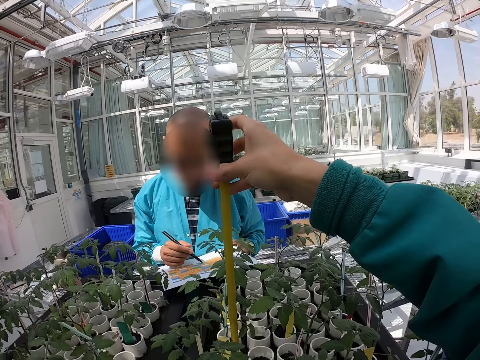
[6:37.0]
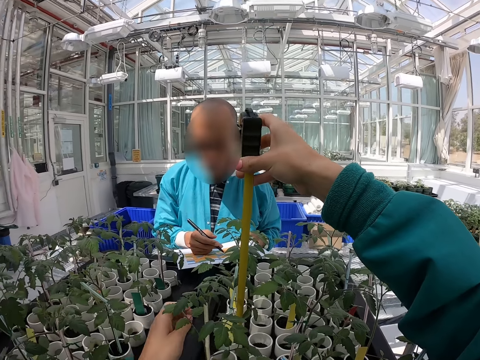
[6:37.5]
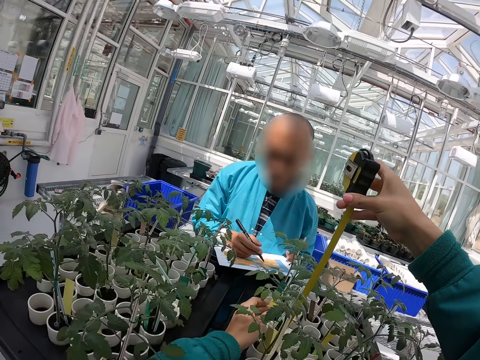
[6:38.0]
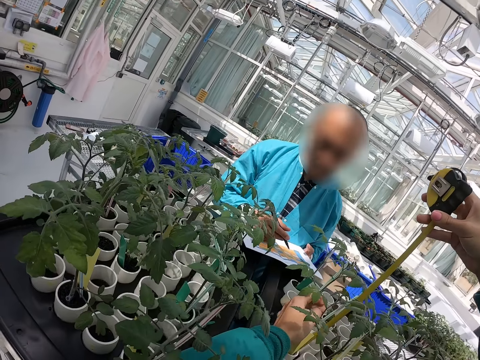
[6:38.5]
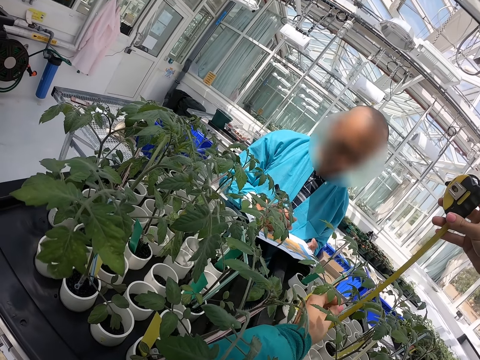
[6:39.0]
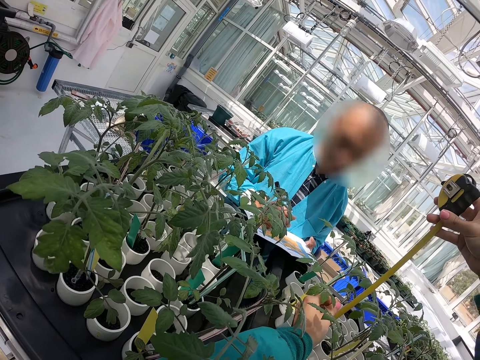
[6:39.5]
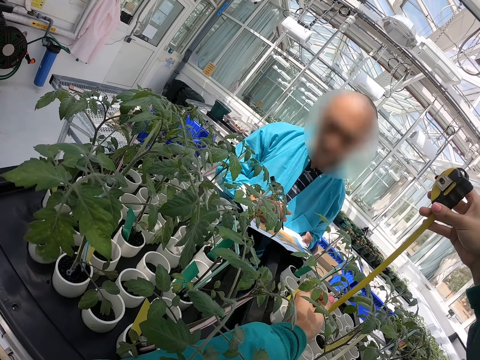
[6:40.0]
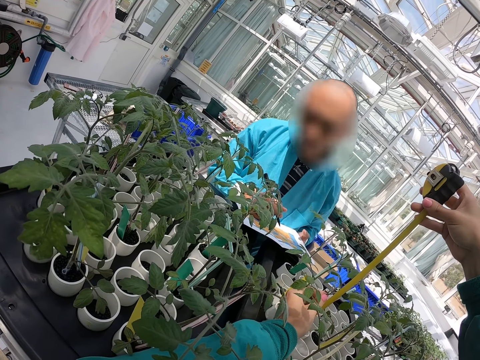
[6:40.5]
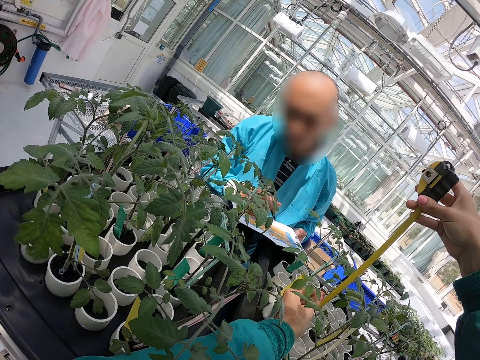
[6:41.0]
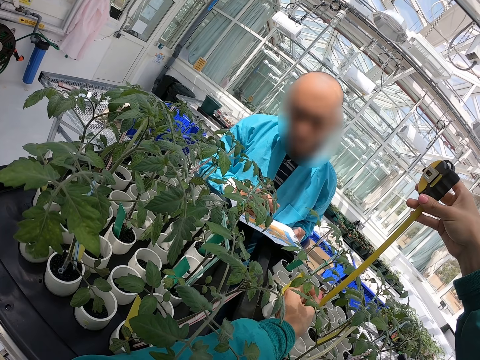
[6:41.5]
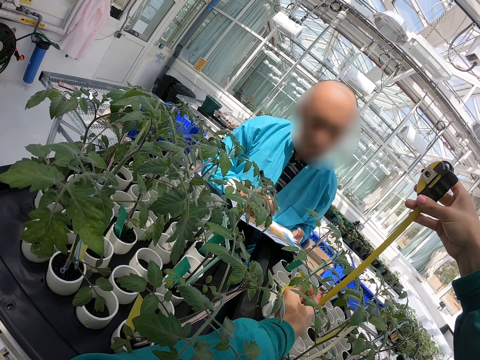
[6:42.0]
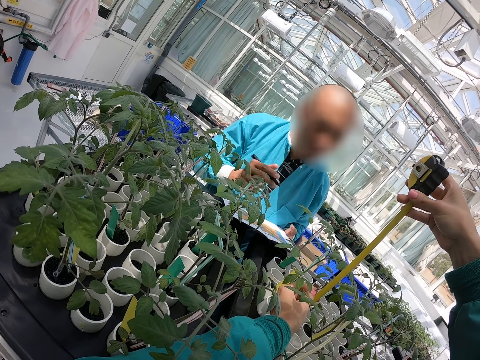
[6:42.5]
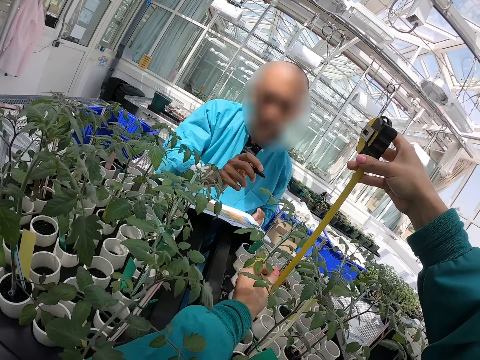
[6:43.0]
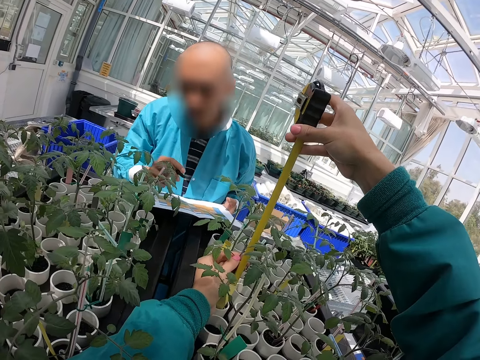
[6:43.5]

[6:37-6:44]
A person writes.

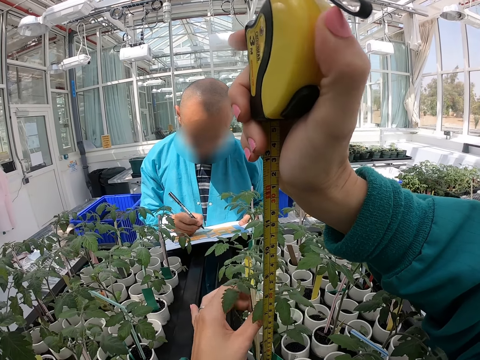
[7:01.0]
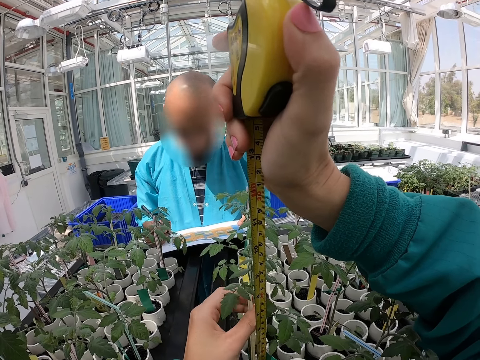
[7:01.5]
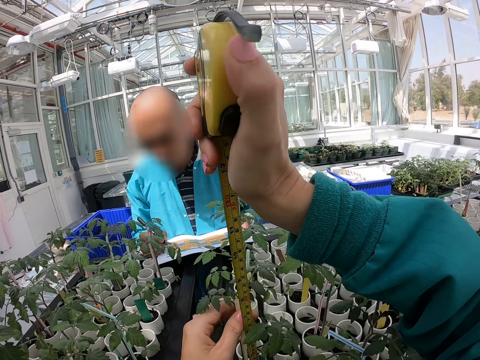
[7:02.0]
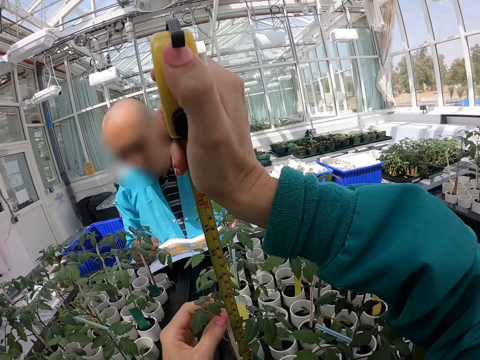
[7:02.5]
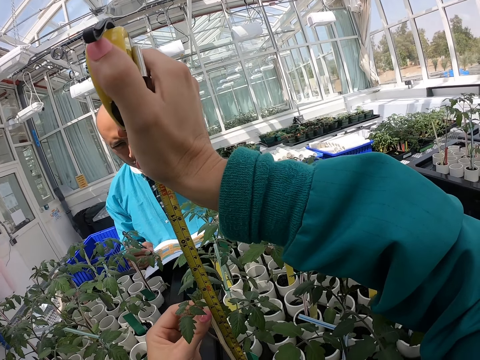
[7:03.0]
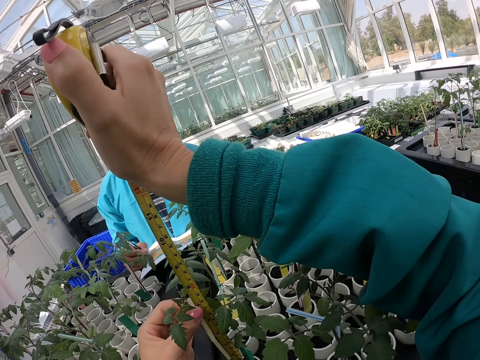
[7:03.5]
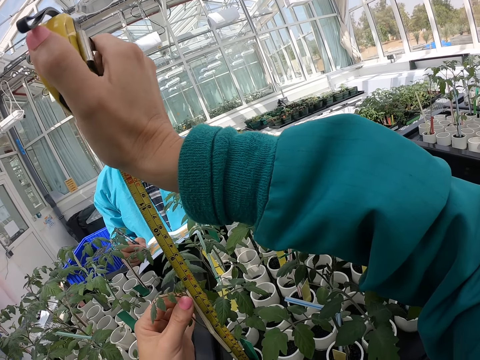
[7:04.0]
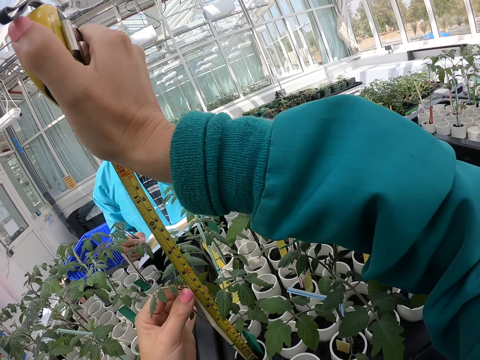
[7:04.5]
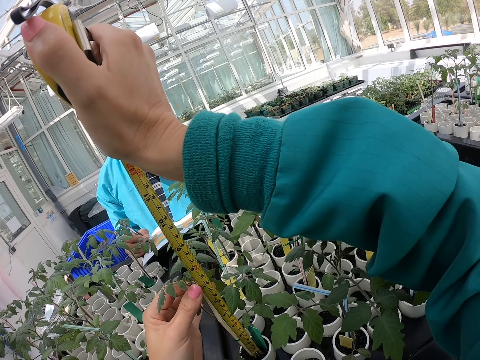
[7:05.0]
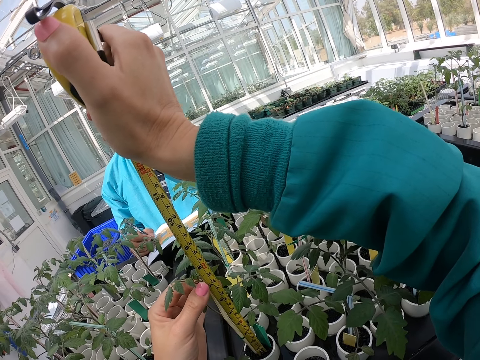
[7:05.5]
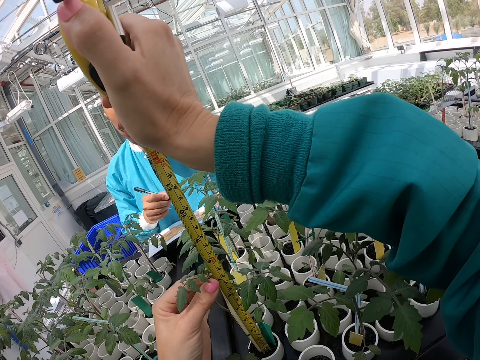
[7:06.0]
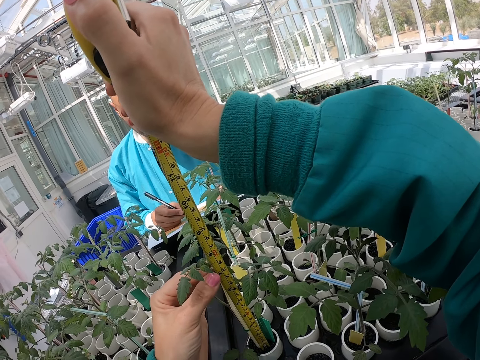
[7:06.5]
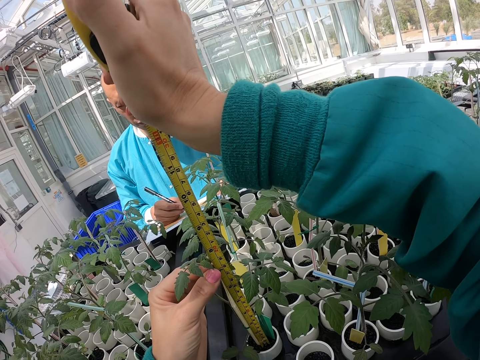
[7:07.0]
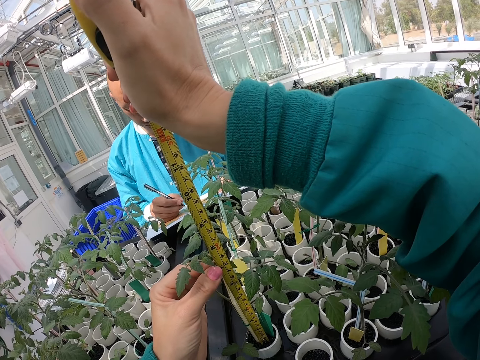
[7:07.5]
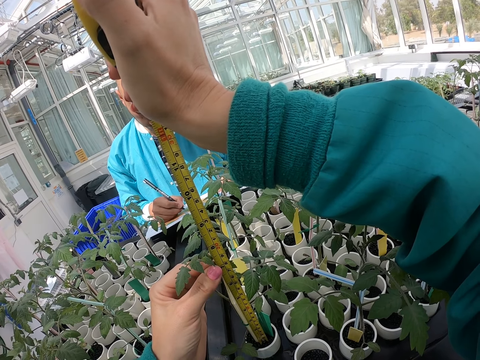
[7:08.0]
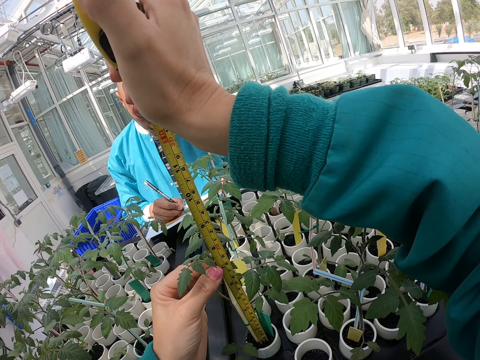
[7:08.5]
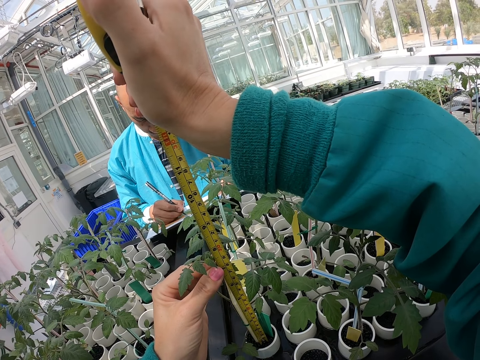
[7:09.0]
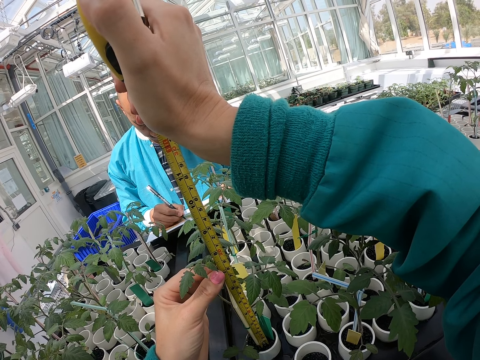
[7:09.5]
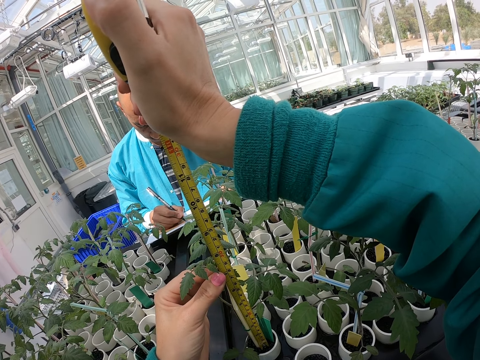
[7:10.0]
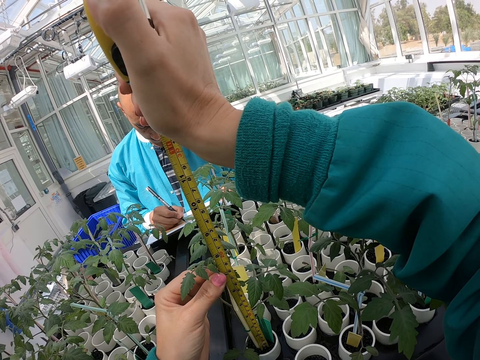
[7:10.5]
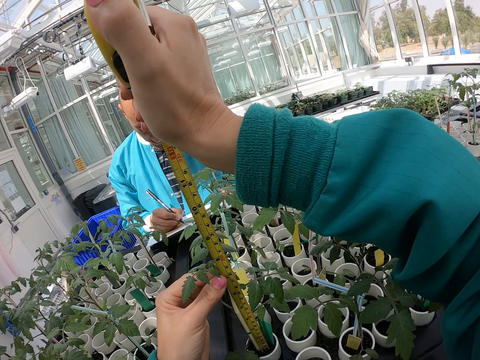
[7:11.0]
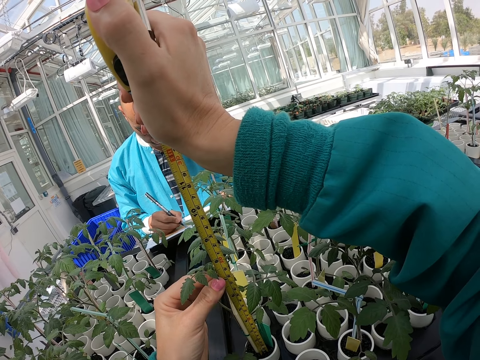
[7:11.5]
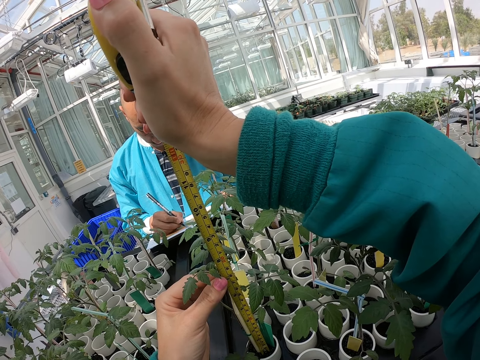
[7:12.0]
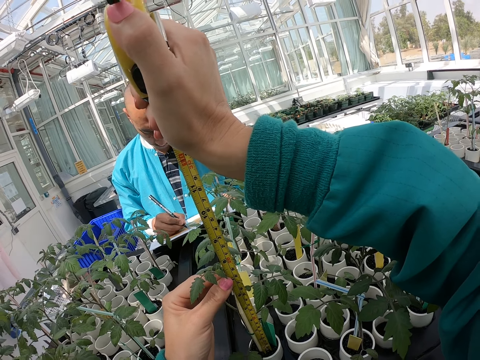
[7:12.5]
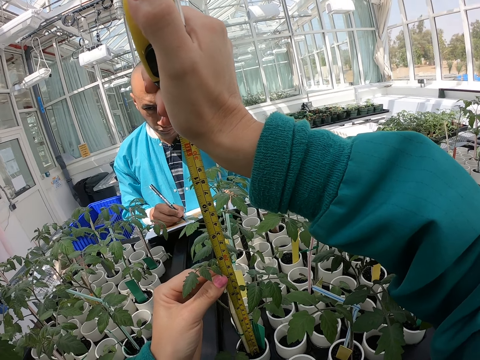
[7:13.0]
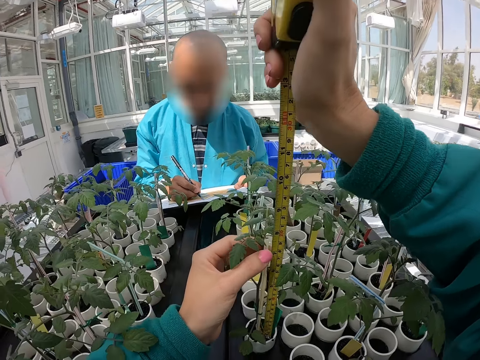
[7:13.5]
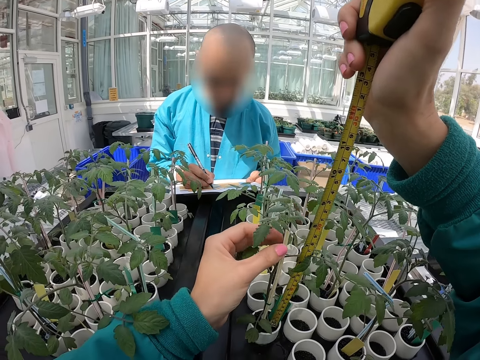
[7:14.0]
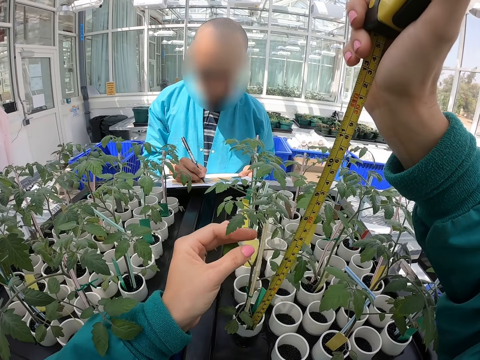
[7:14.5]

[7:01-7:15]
A person writes. The camera wearer measures the seedling with his both hands using the measuring tape. The person writes.

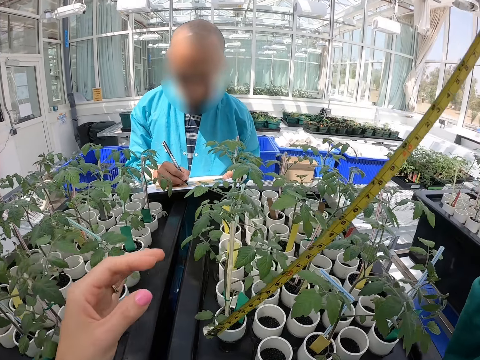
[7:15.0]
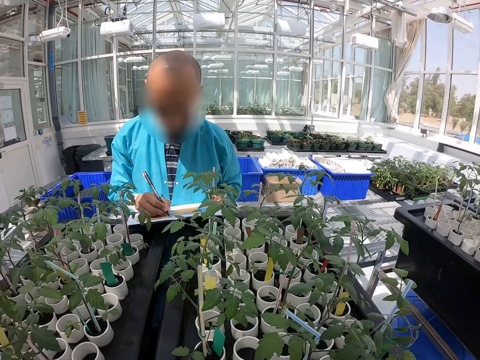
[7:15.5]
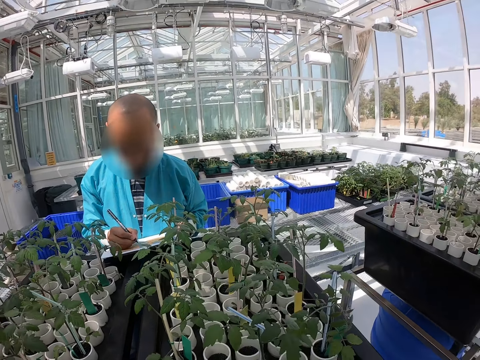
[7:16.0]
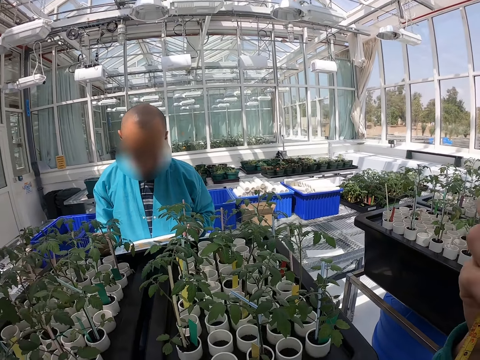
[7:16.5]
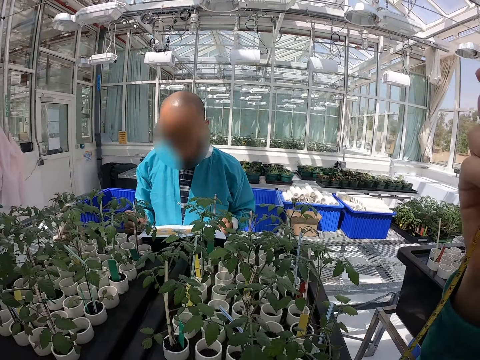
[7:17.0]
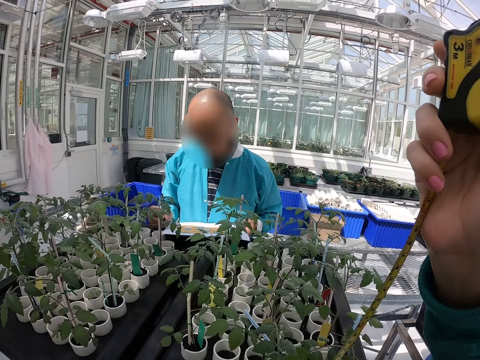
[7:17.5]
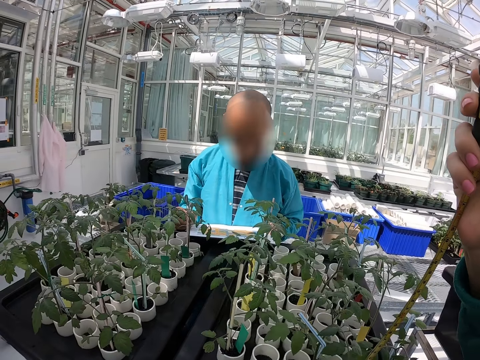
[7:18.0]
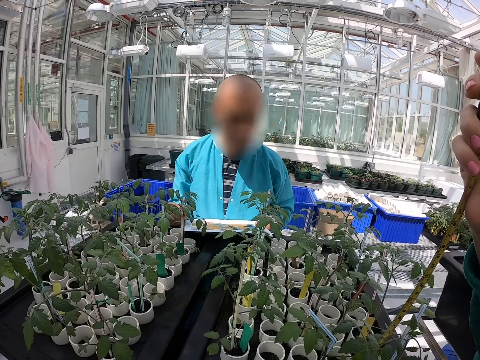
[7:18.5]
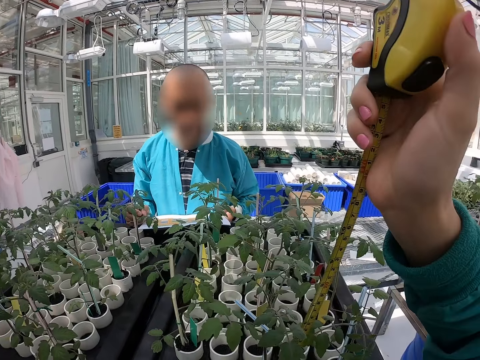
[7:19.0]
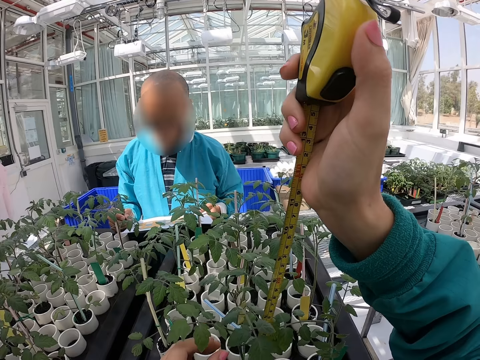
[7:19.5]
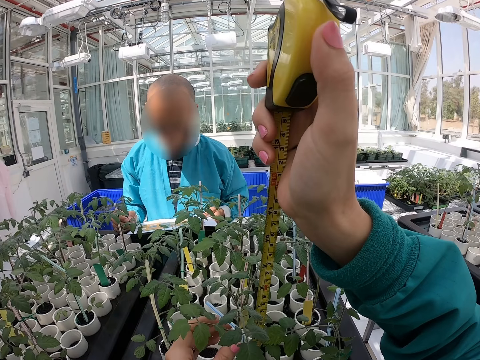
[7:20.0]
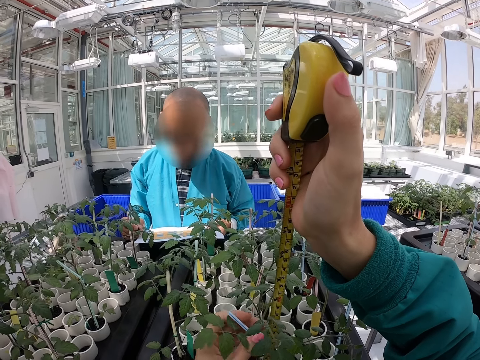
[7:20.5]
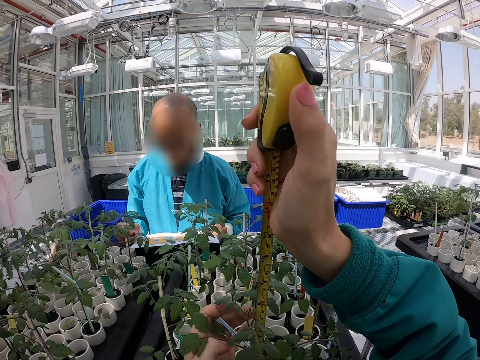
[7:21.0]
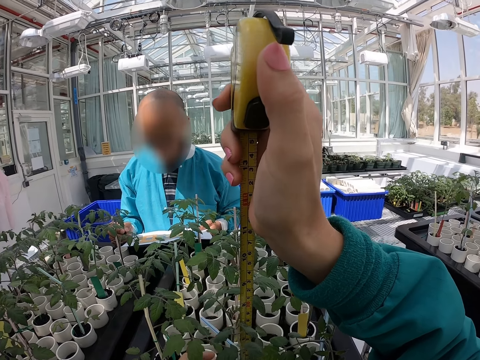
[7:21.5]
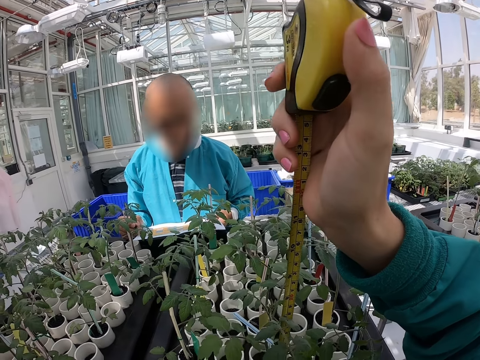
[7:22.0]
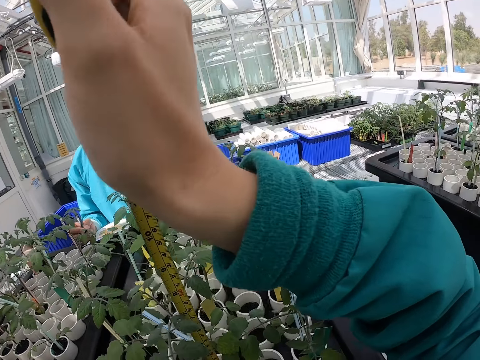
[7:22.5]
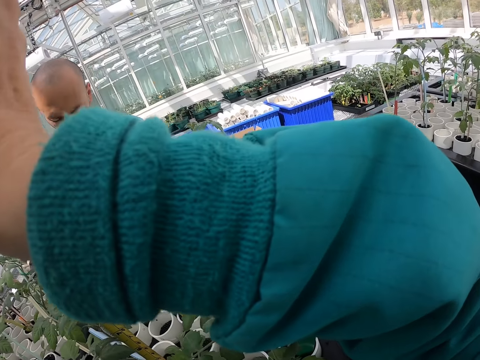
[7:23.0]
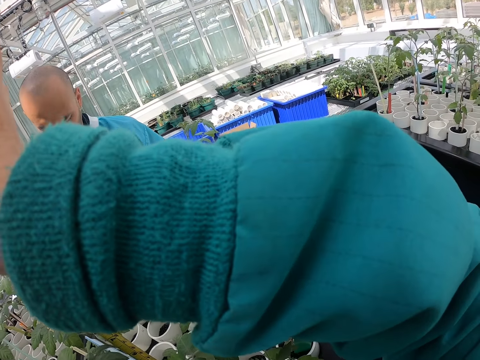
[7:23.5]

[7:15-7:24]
The camera wearer removes the measuring tape from the seedling with his right hand. He raises a hand up. He measures the seedling with his both hands using the measuring tape.
